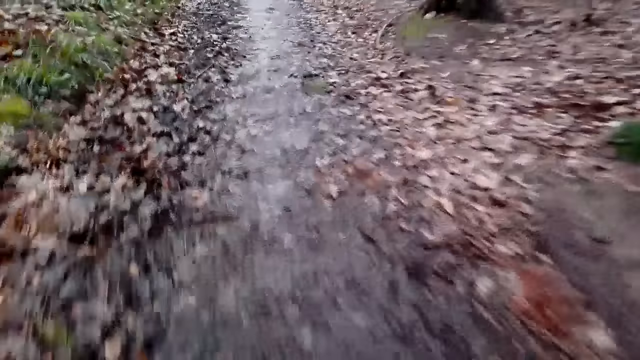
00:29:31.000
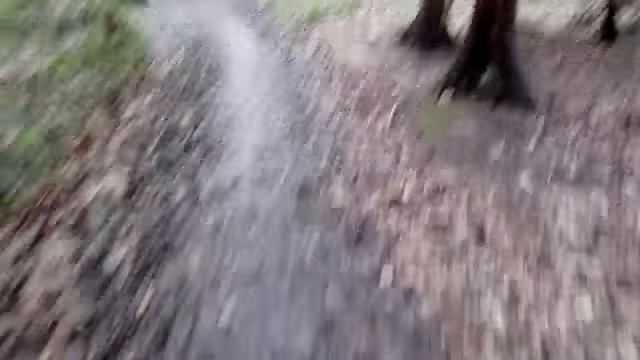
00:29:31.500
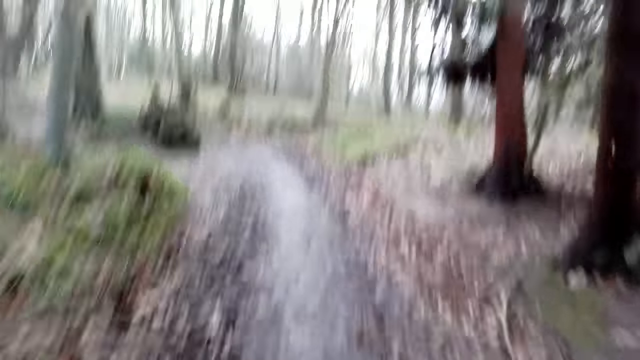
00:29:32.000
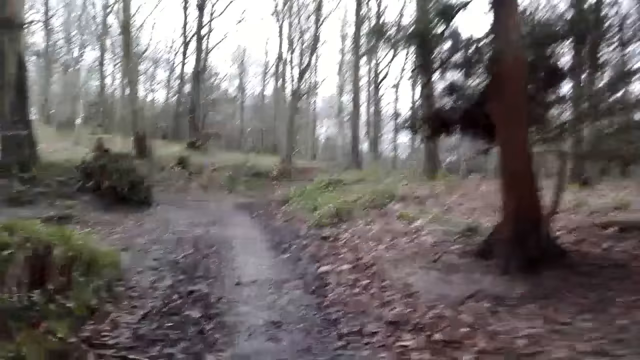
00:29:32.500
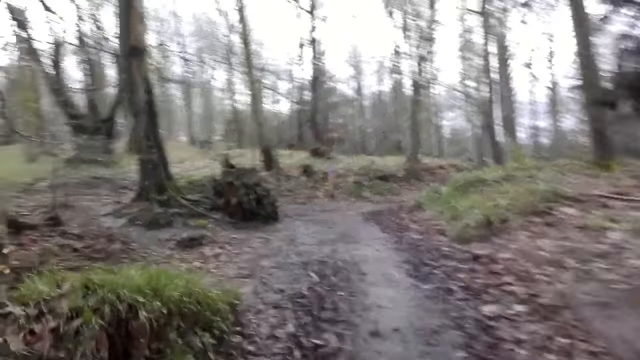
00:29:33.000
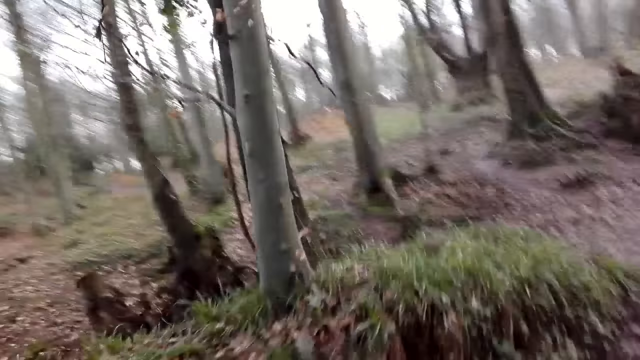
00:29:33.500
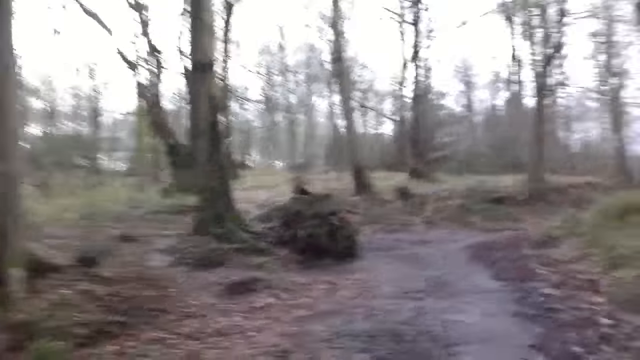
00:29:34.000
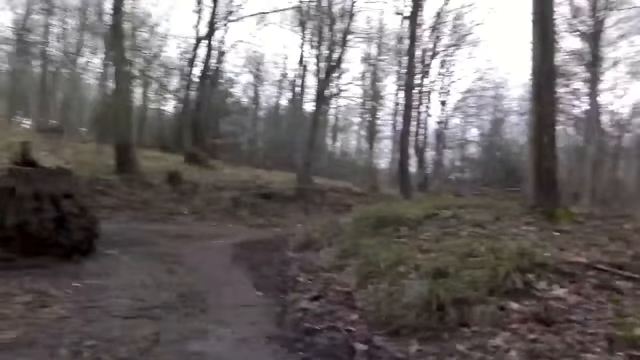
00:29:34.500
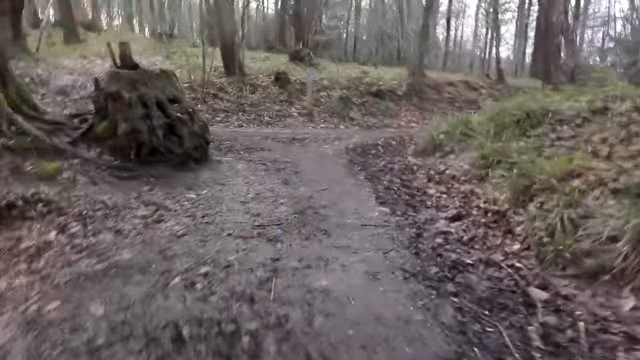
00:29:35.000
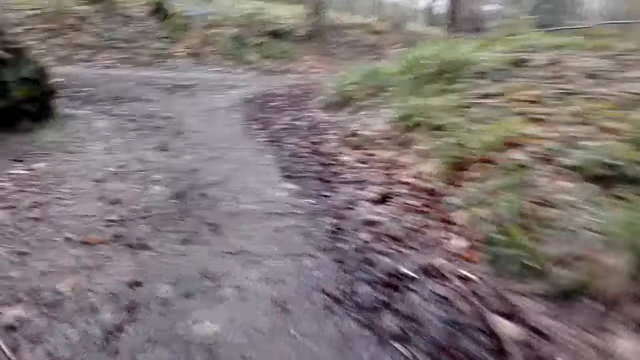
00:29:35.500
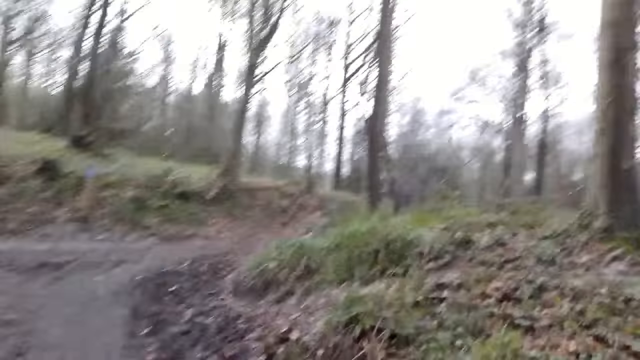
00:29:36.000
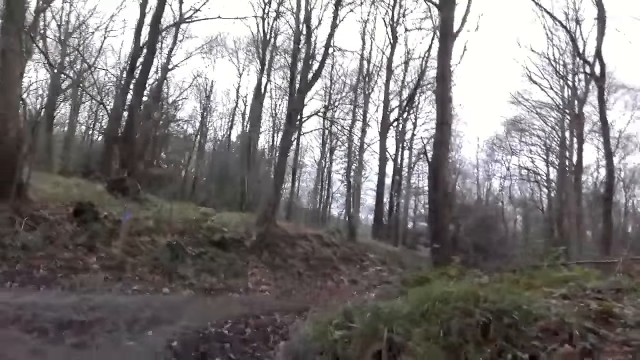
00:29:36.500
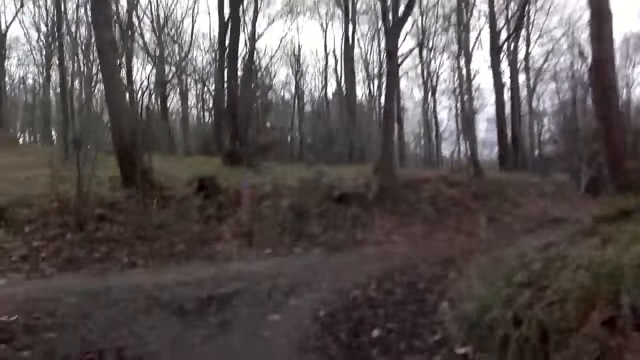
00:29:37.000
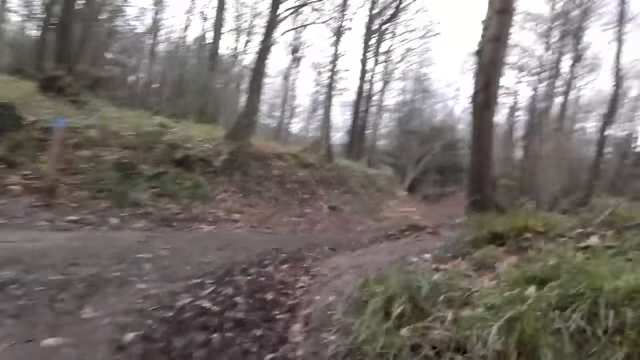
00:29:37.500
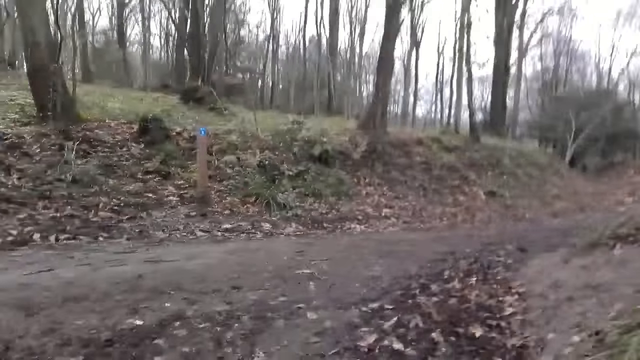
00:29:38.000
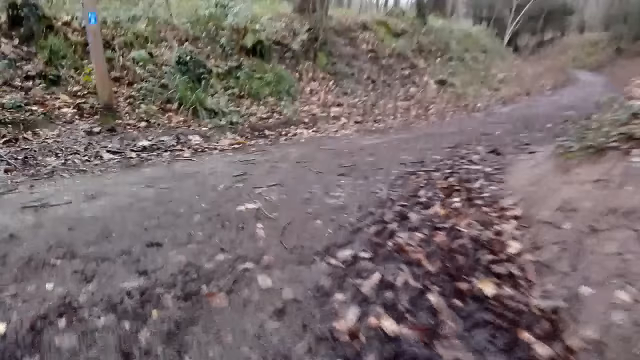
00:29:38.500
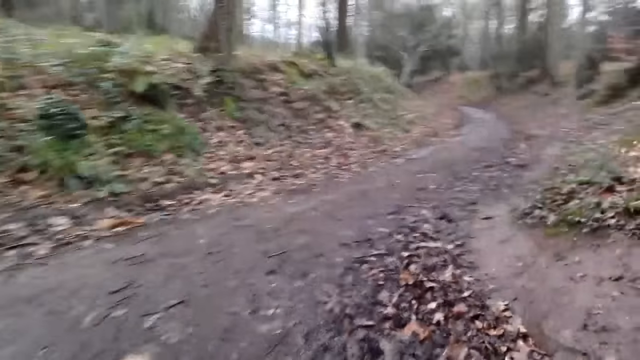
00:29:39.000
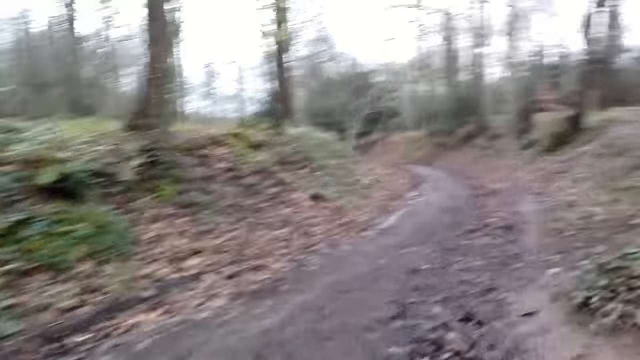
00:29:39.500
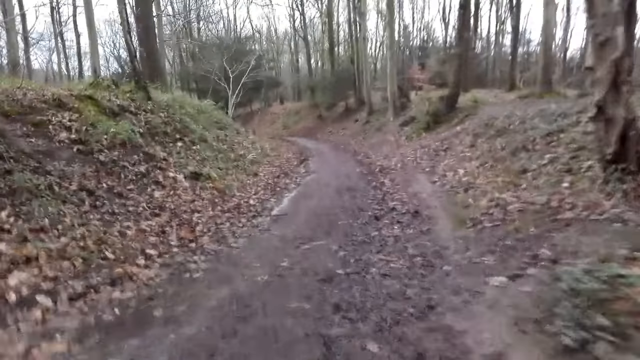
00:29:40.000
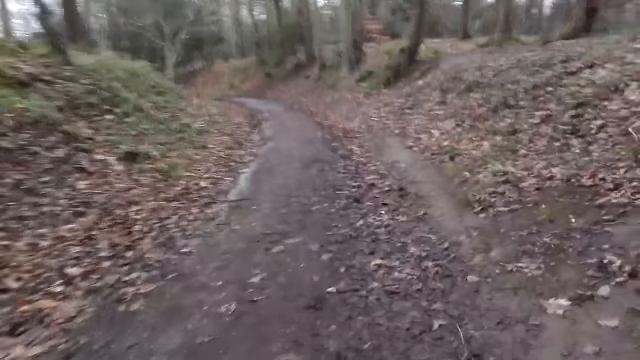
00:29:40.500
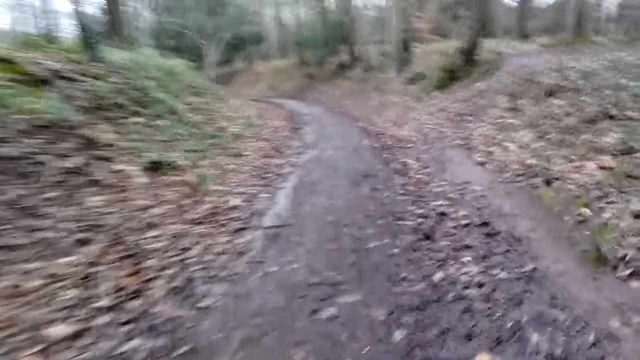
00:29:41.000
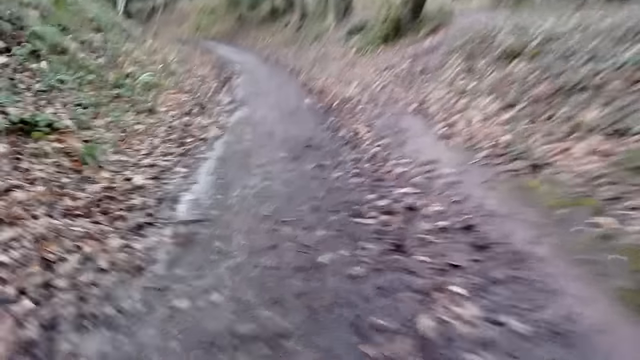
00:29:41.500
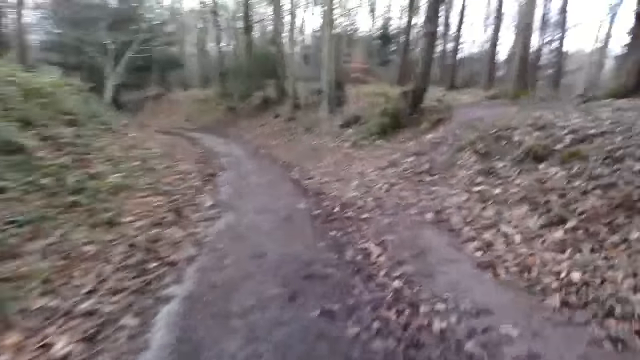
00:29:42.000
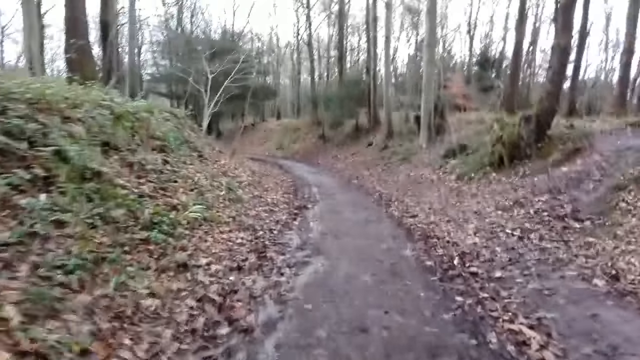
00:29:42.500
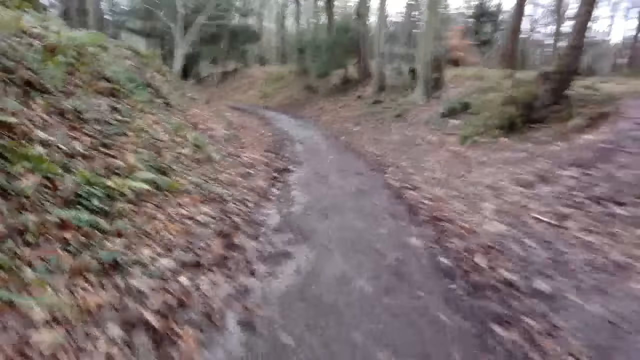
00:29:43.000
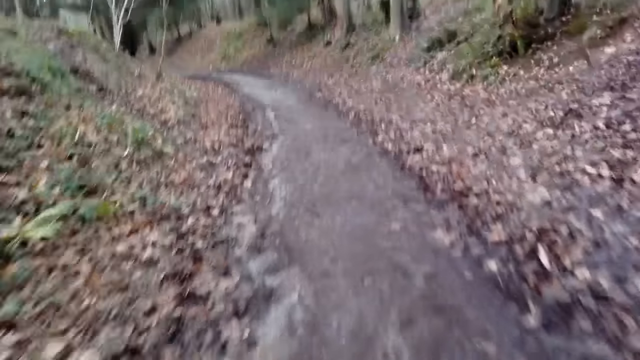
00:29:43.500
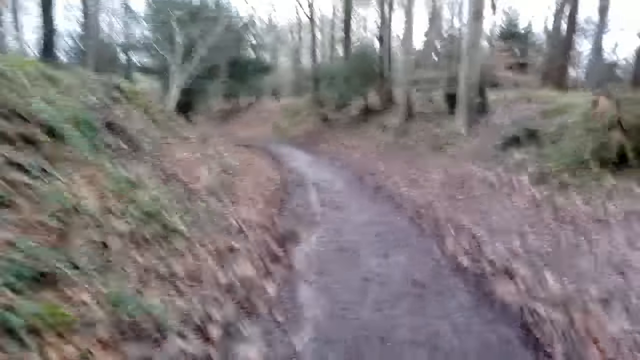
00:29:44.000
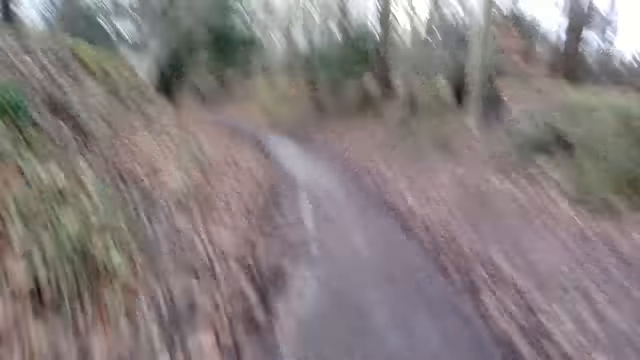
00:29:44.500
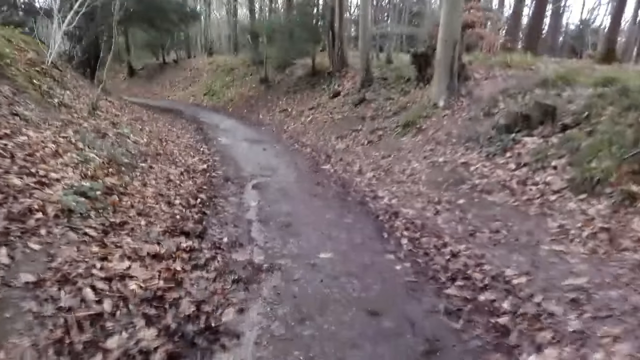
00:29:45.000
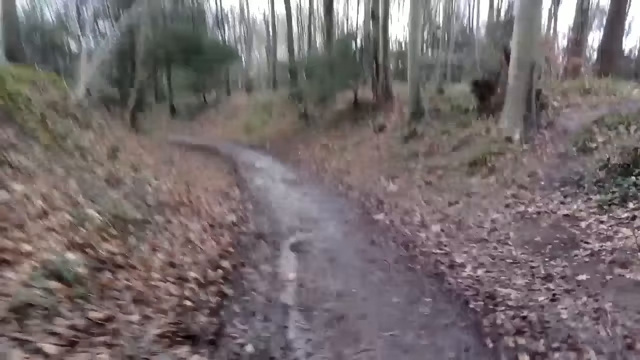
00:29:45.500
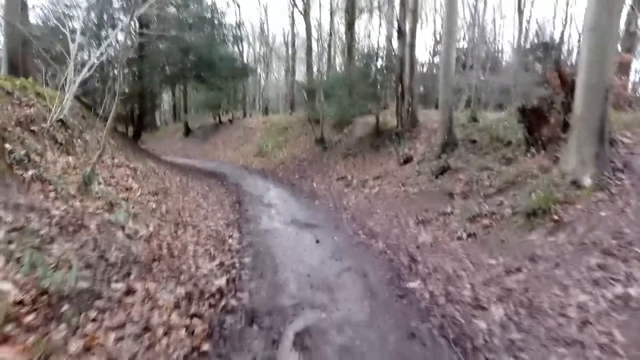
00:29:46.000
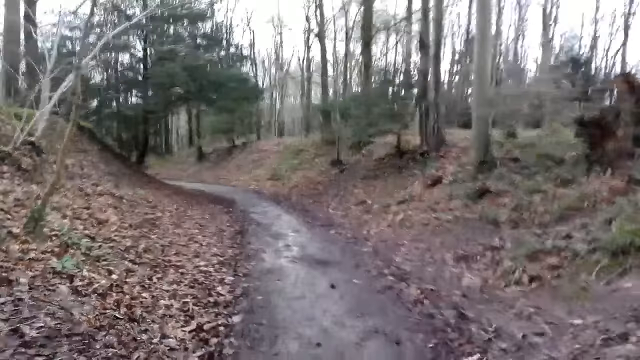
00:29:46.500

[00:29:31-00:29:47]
The camera wearer looks around. They jog on the pathway.

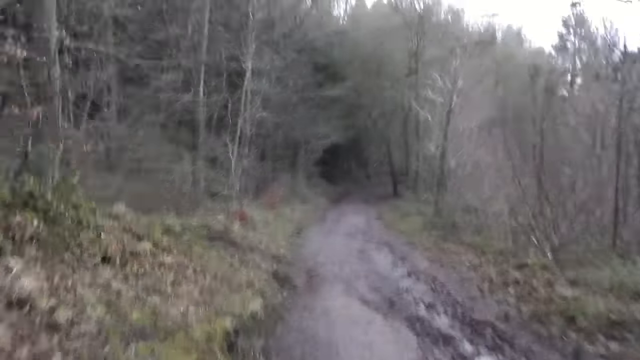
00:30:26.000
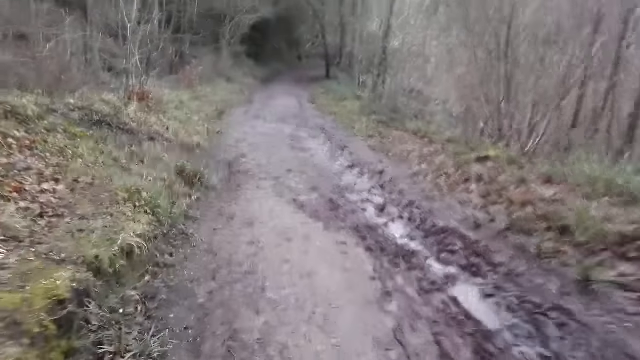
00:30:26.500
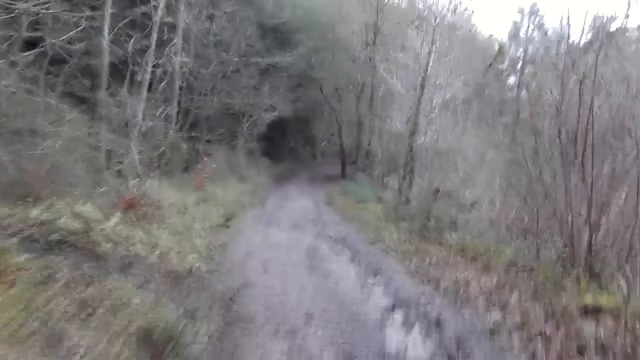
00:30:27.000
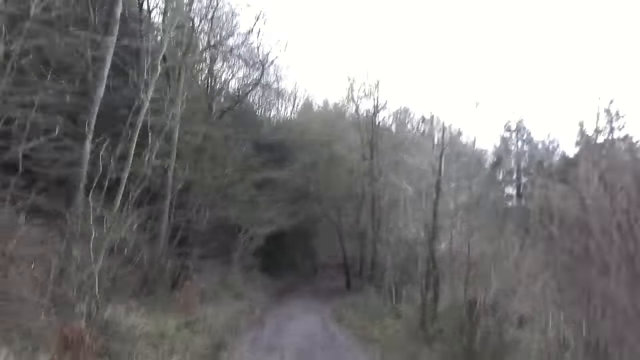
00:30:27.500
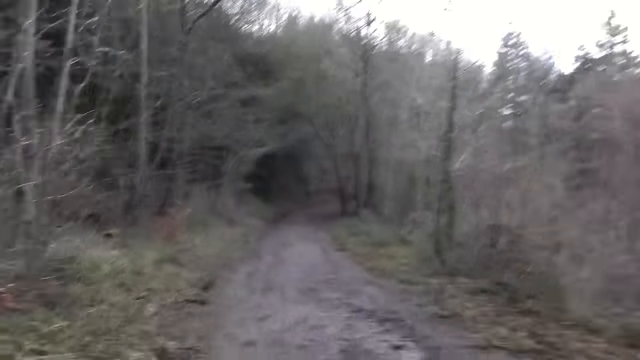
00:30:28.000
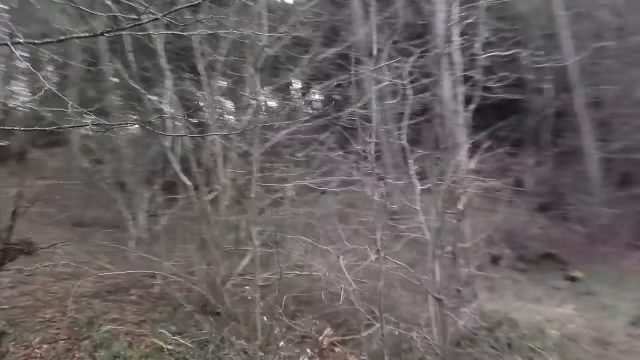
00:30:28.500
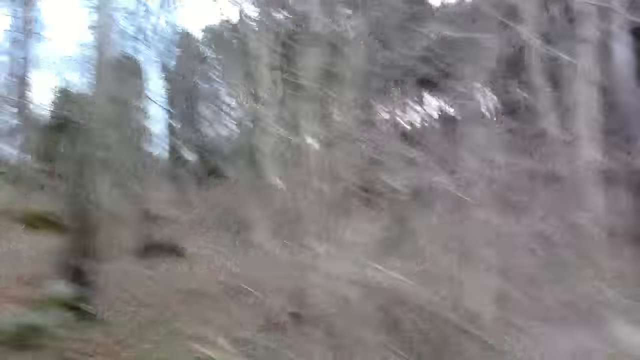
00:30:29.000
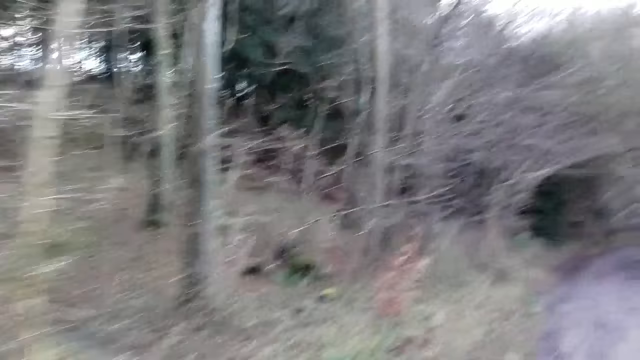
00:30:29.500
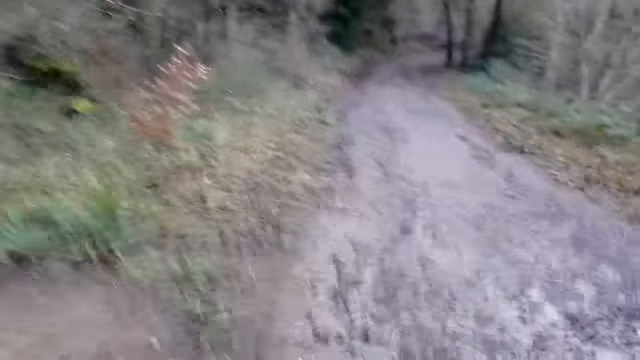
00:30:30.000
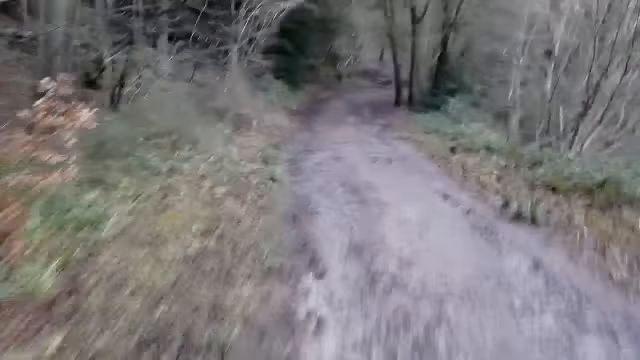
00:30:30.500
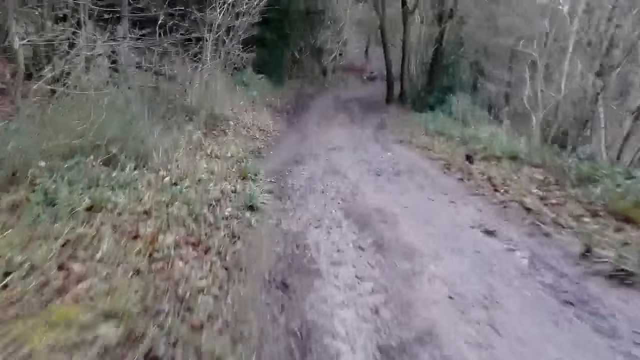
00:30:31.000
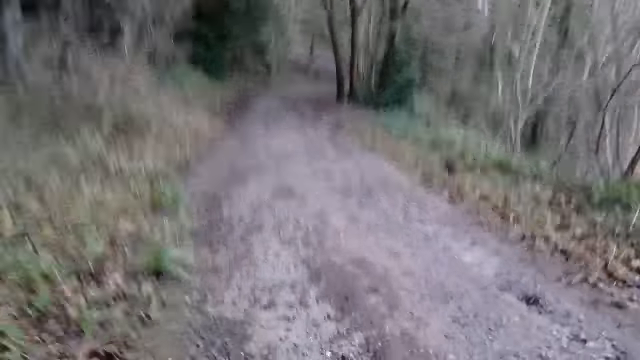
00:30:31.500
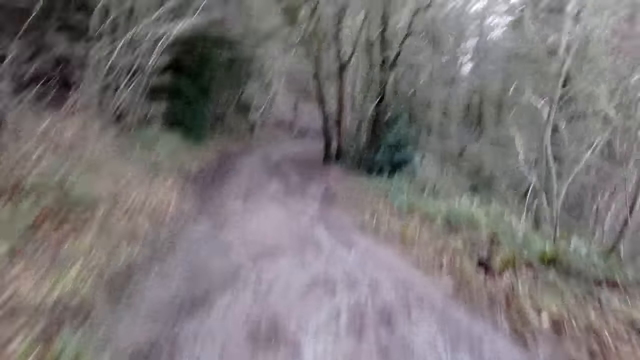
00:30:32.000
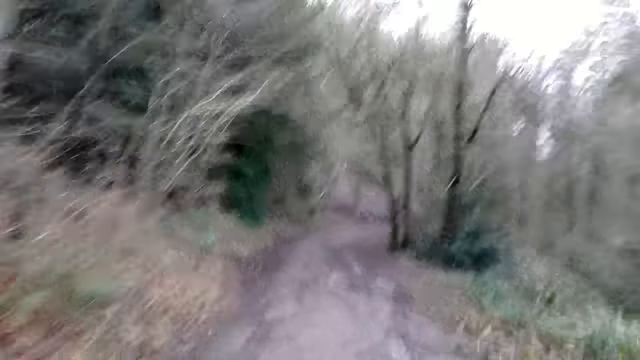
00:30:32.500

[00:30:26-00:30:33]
The camera wearer looks around.
